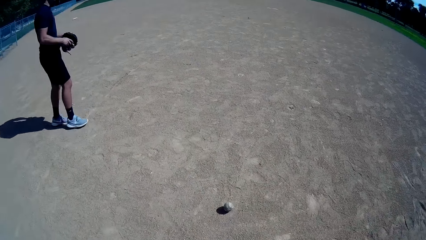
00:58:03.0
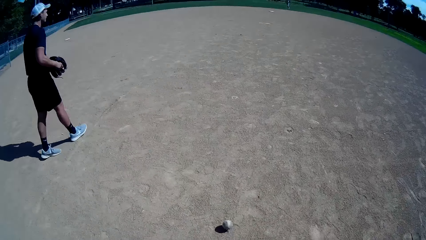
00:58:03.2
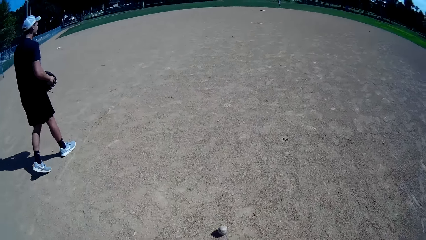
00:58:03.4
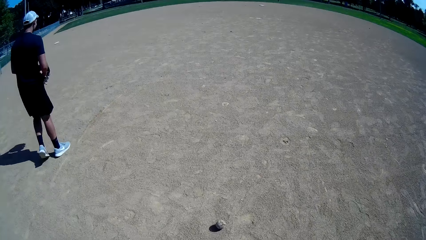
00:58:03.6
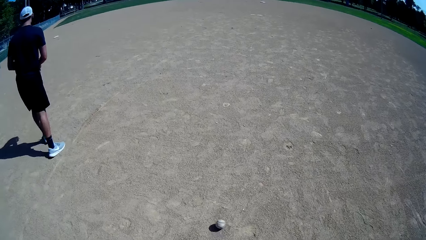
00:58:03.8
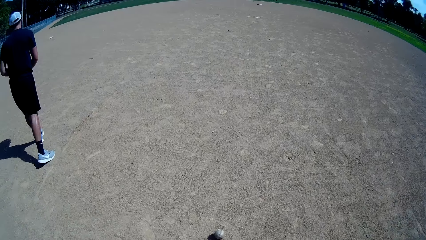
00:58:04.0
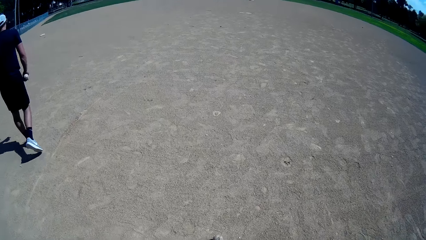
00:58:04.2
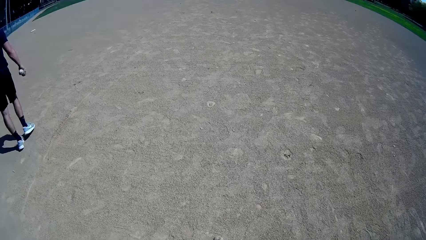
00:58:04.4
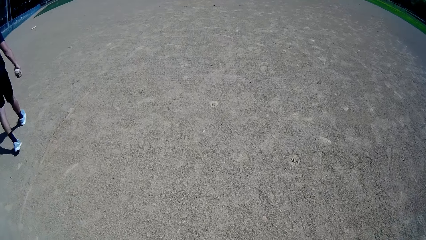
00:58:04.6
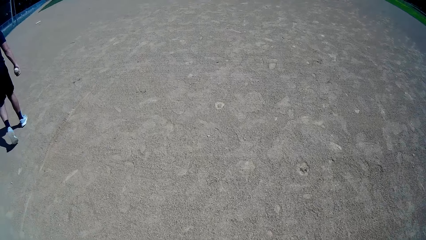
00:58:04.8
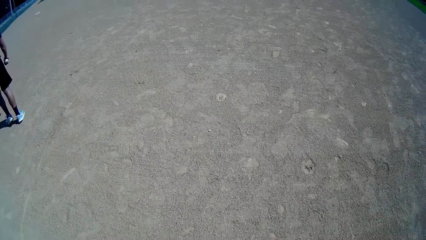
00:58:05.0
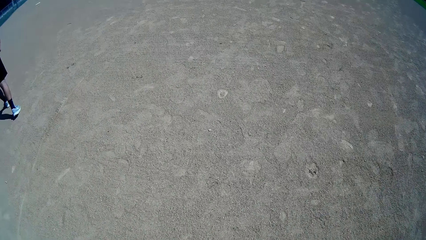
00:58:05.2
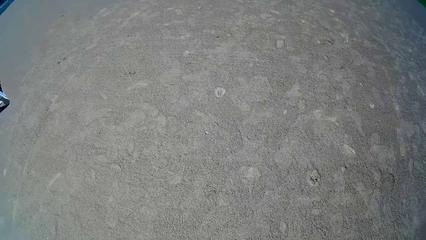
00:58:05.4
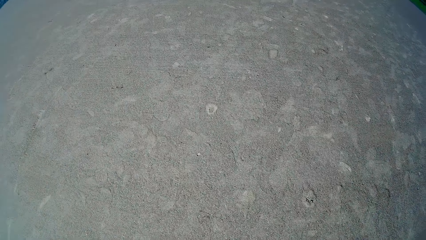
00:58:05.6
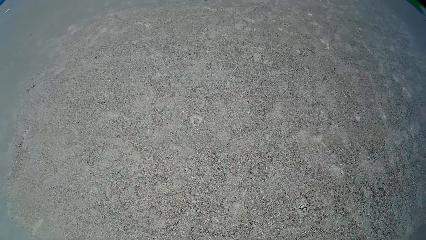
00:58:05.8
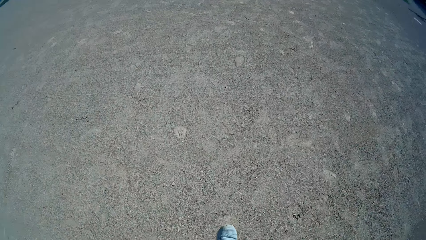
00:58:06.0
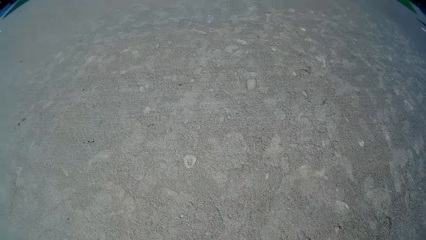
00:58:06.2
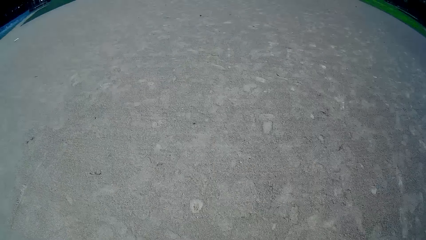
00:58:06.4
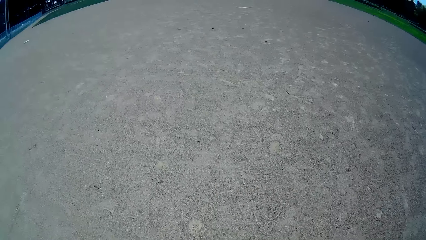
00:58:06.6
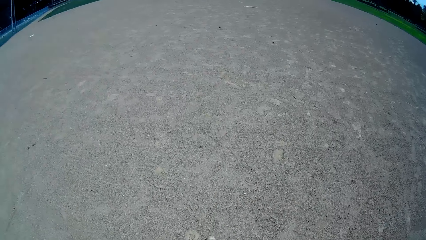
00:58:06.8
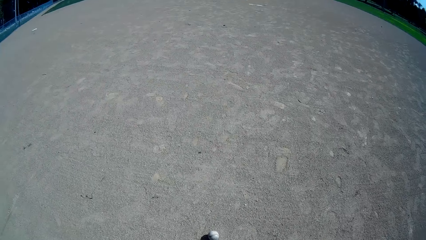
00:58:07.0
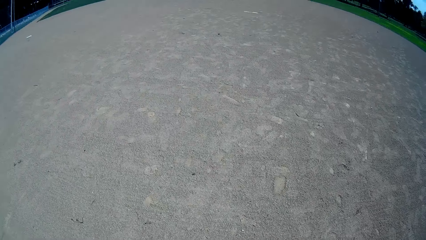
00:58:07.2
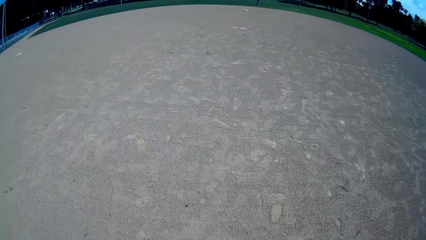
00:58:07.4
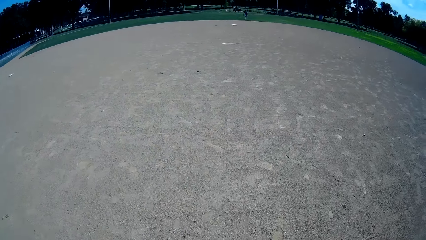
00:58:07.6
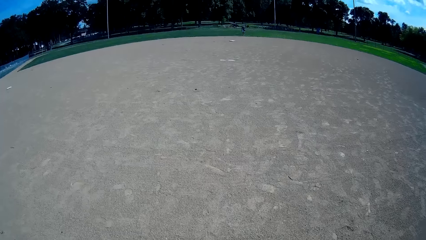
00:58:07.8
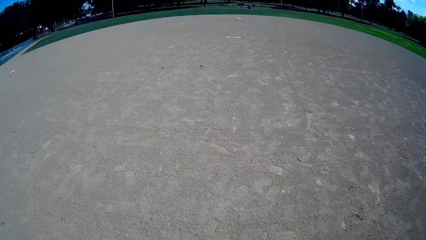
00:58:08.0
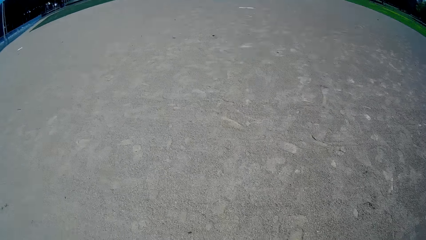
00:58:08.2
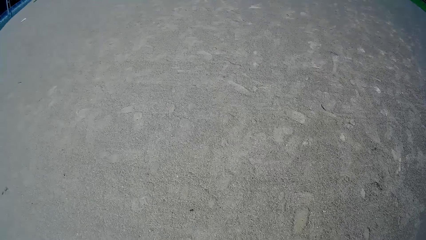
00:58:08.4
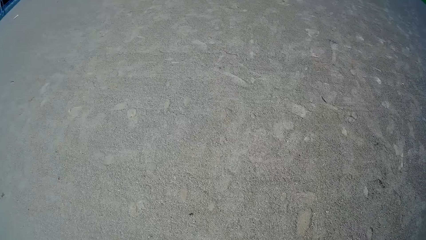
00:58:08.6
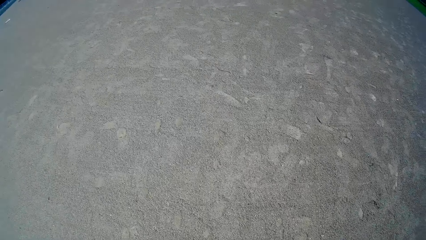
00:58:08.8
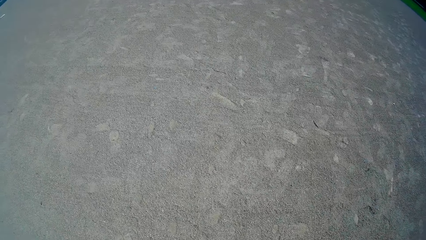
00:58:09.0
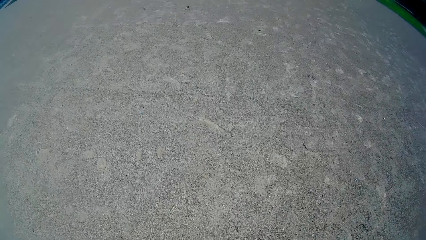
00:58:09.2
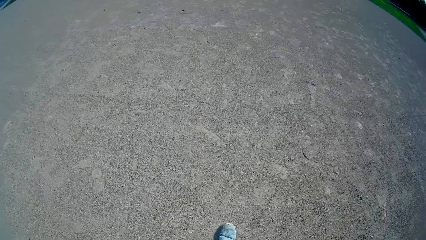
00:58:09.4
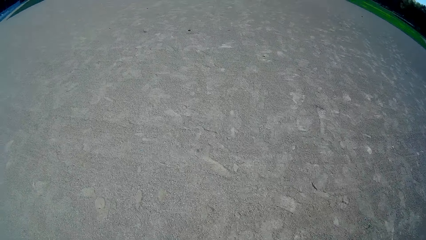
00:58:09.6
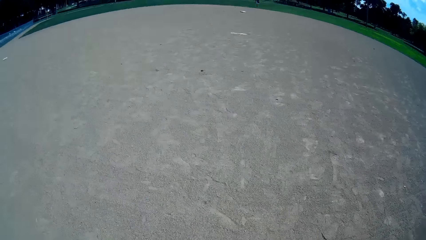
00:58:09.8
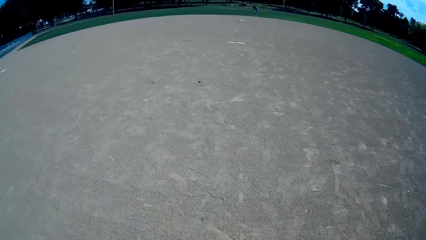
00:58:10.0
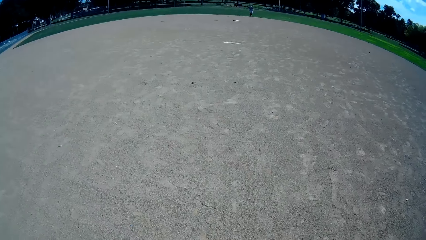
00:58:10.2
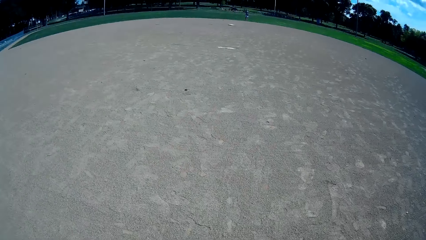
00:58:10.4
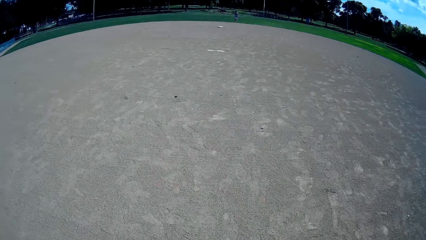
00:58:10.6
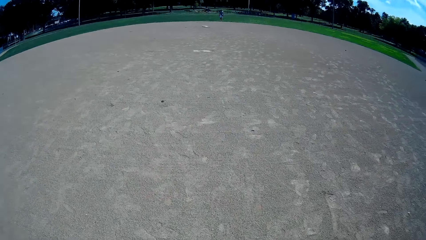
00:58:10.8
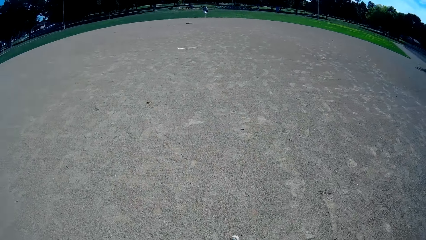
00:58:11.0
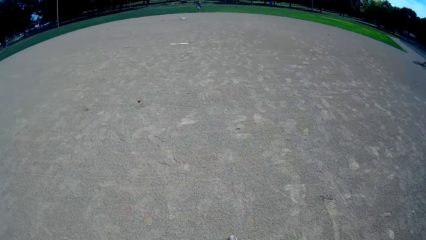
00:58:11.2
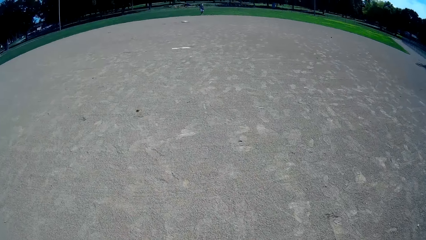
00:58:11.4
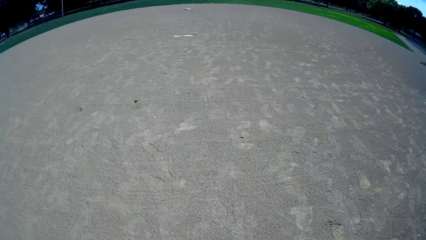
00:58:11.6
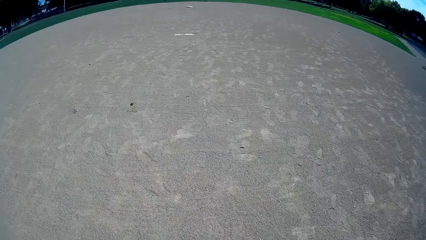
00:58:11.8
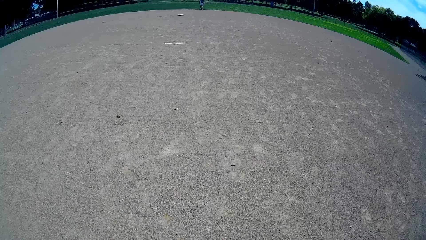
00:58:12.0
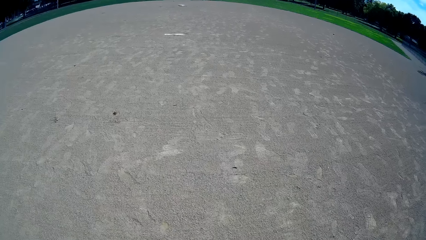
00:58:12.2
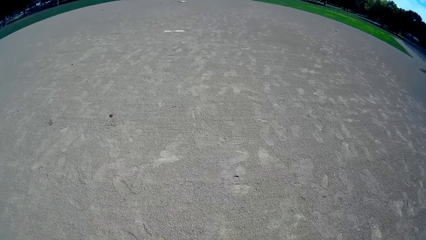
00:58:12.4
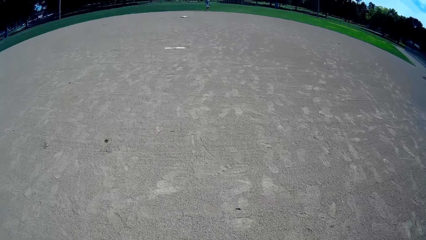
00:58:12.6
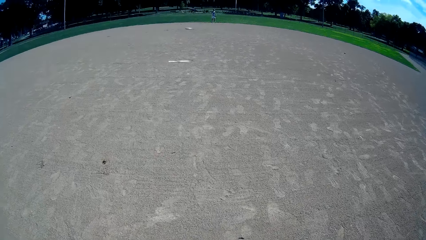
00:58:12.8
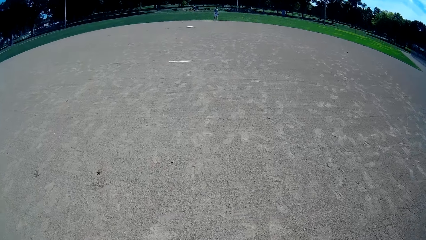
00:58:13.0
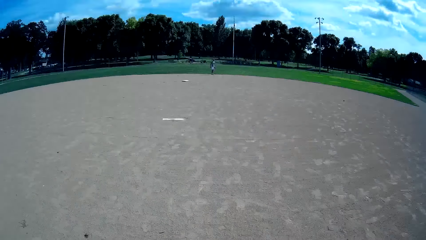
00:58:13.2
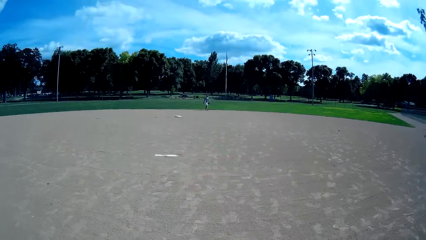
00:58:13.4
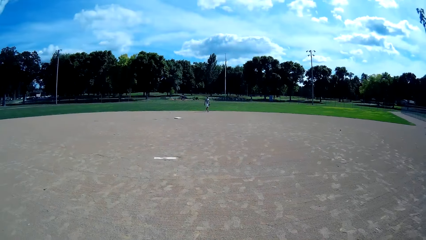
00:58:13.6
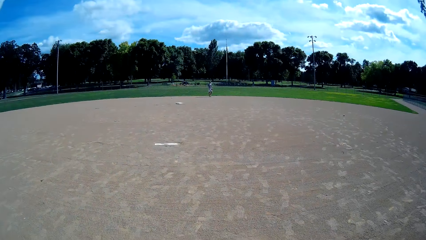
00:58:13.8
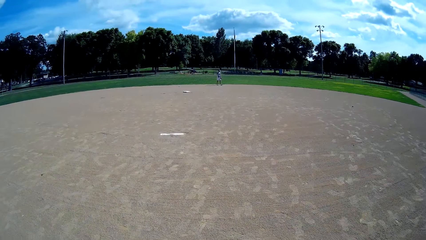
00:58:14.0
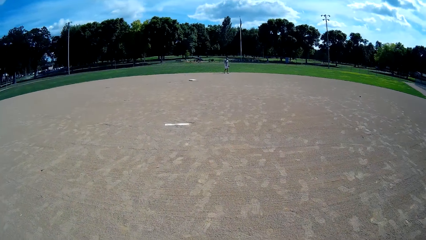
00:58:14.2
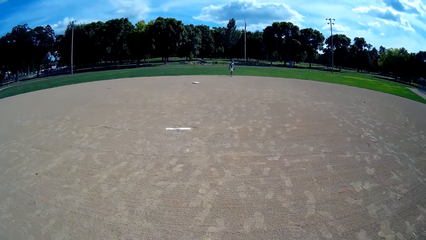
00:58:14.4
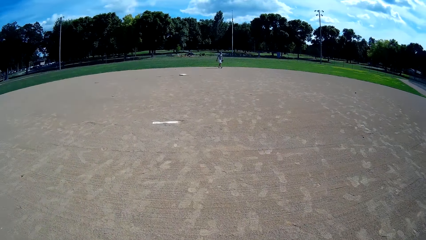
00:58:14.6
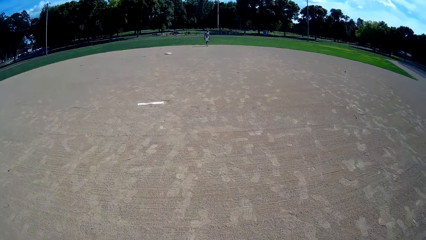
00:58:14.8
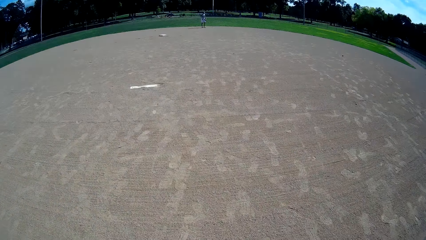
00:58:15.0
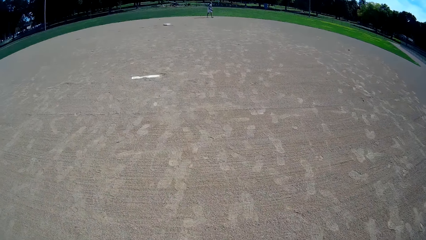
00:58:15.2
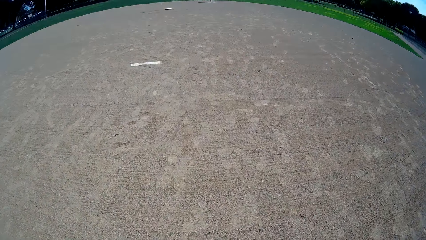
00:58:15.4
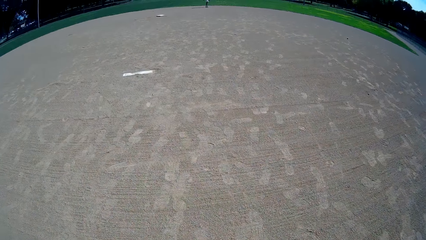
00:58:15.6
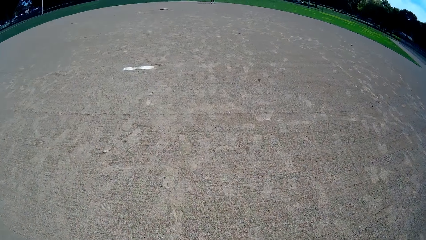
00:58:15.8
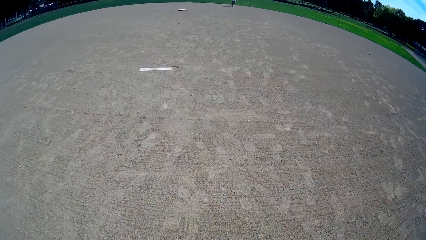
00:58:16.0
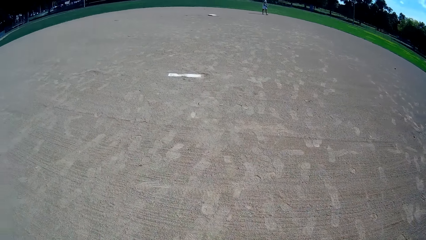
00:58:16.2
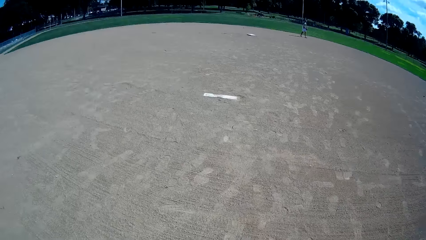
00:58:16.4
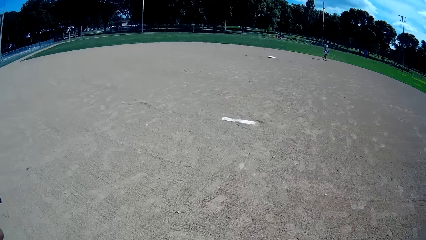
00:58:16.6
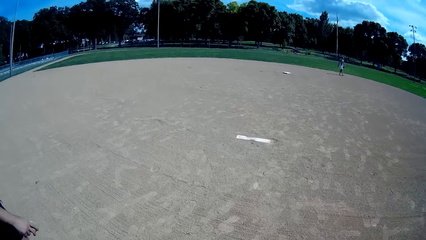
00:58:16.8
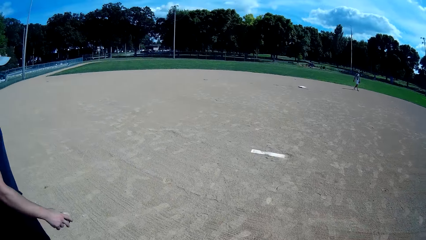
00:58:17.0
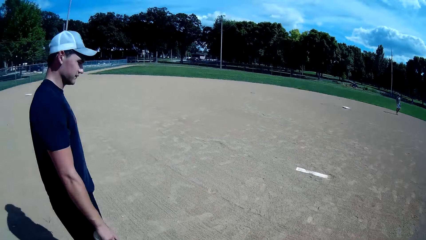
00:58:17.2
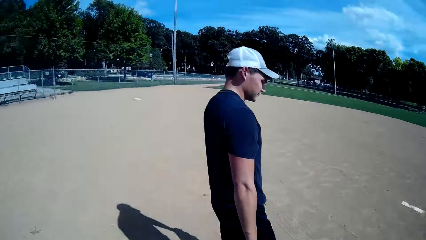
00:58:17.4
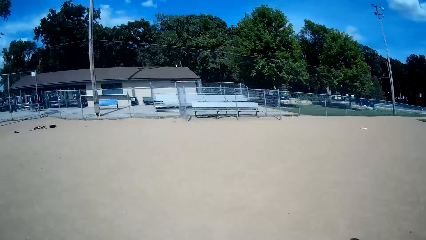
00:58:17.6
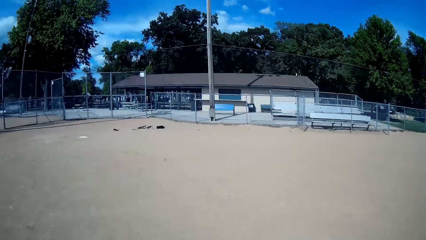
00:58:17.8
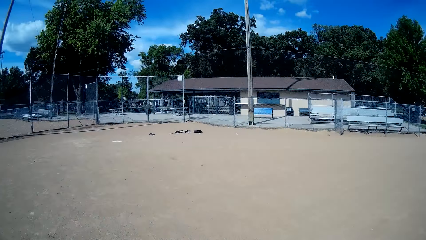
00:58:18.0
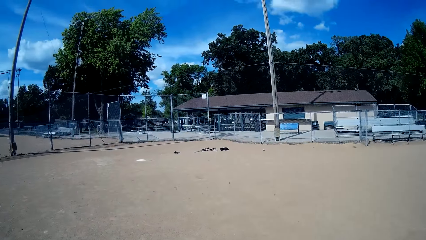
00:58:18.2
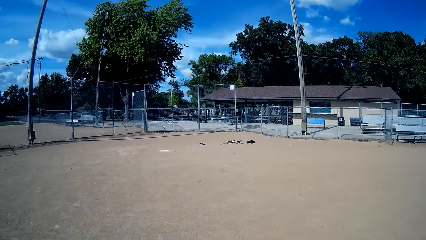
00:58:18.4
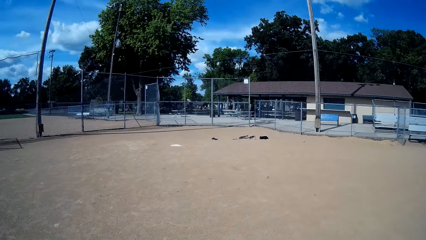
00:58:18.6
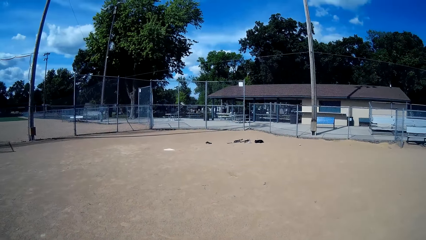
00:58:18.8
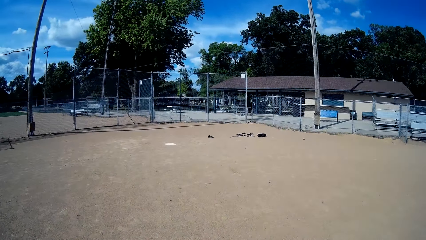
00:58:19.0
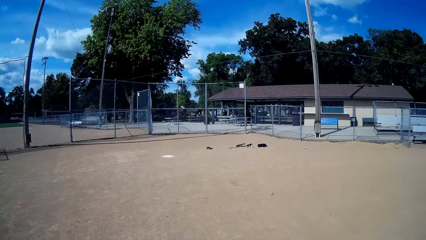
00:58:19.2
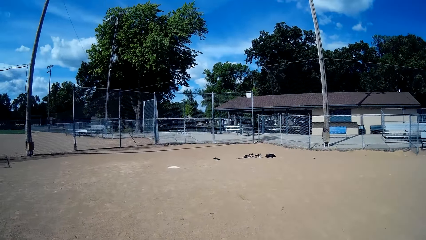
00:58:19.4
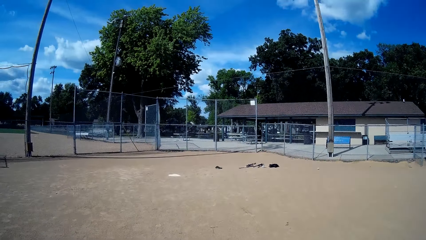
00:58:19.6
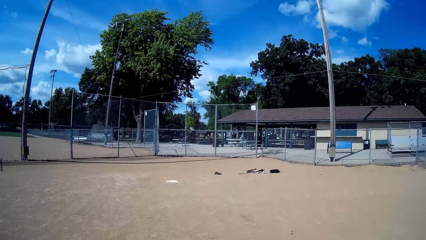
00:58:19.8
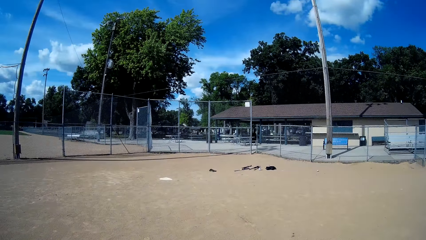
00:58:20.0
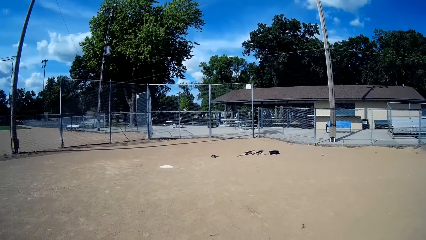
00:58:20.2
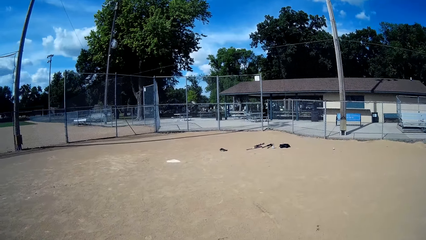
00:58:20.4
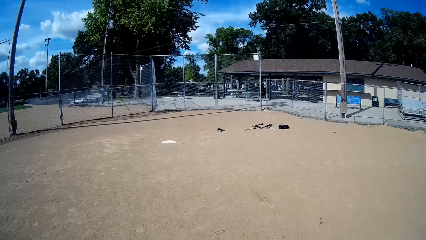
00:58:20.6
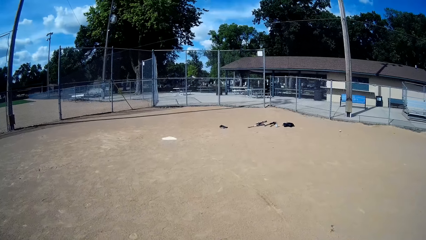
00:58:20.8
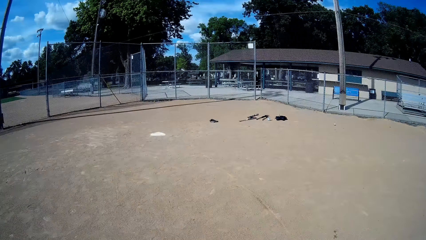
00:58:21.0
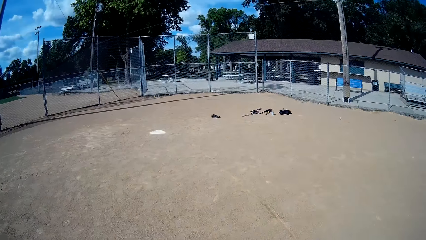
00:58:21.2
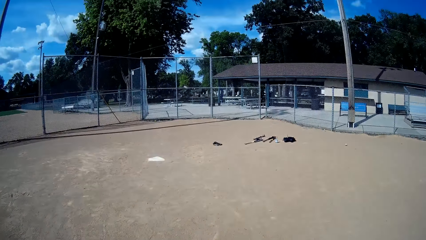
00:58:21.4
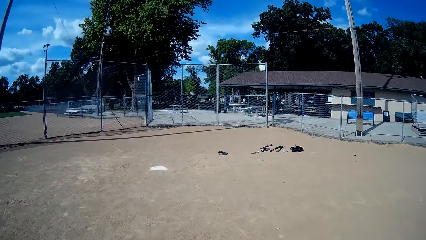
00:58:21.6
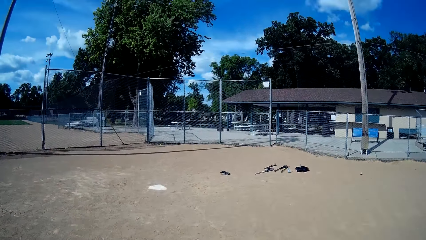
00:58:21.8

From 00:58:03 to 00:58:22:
A man walks around the field. The camera wearer walks around the field.
